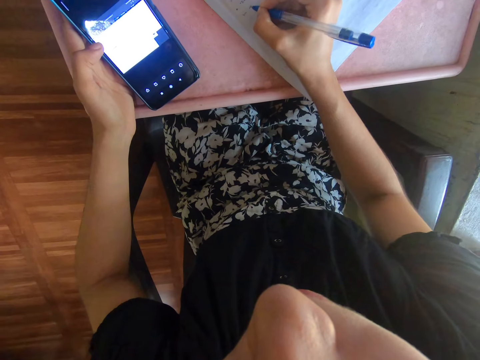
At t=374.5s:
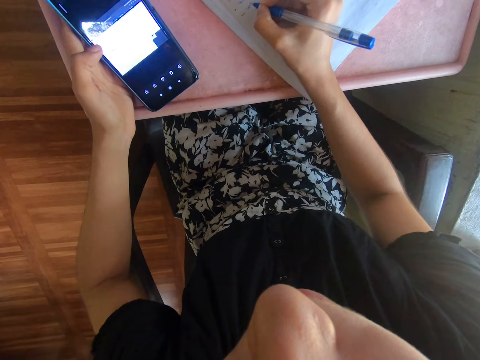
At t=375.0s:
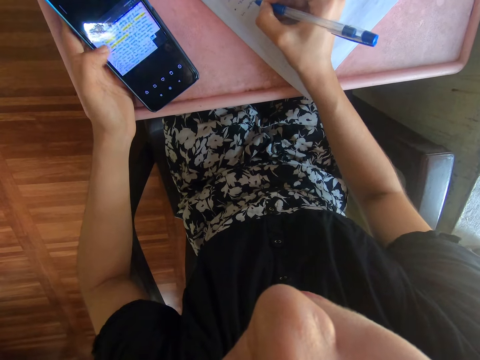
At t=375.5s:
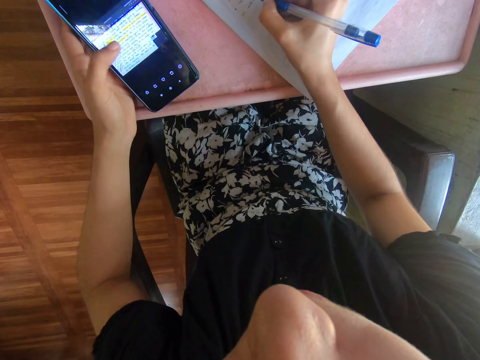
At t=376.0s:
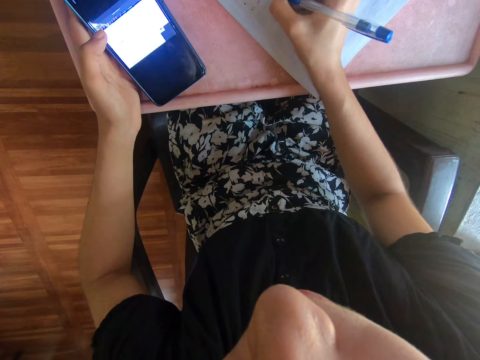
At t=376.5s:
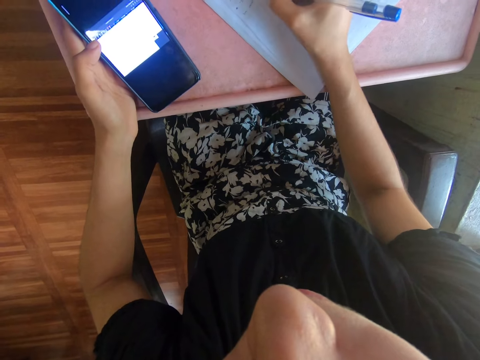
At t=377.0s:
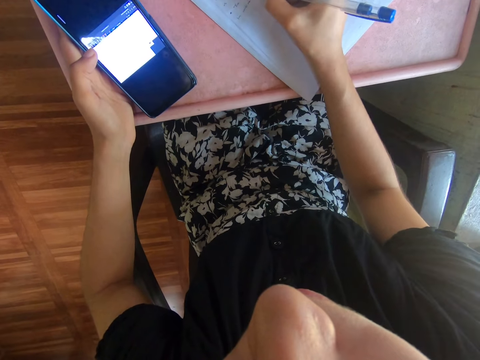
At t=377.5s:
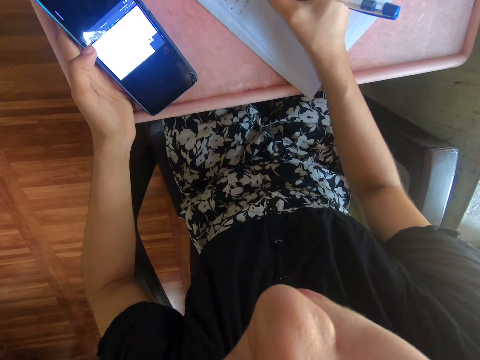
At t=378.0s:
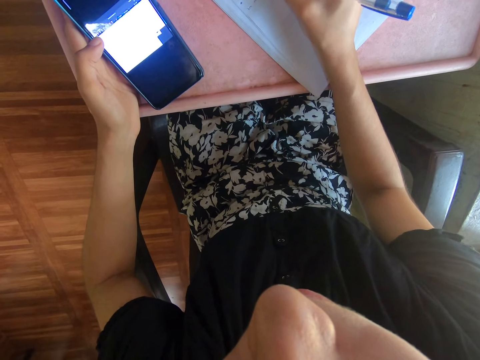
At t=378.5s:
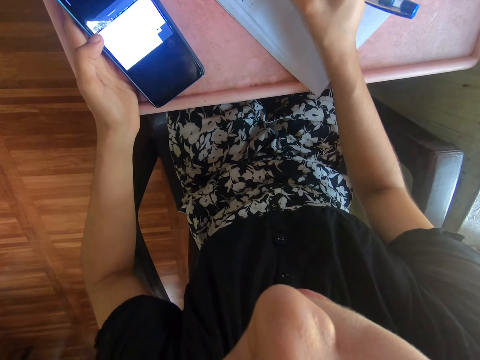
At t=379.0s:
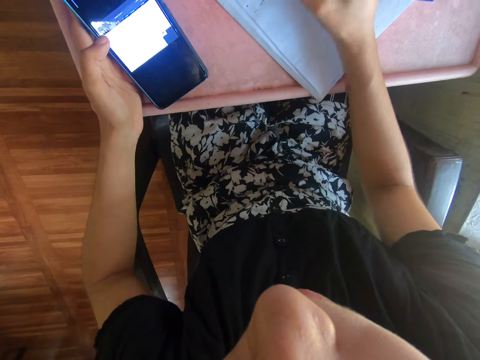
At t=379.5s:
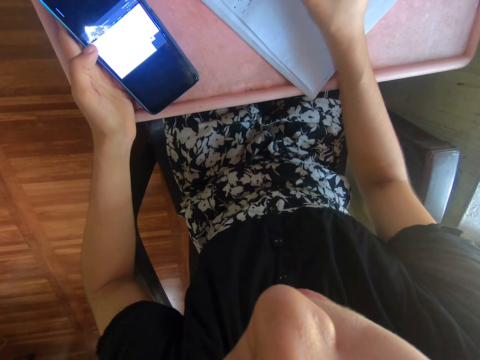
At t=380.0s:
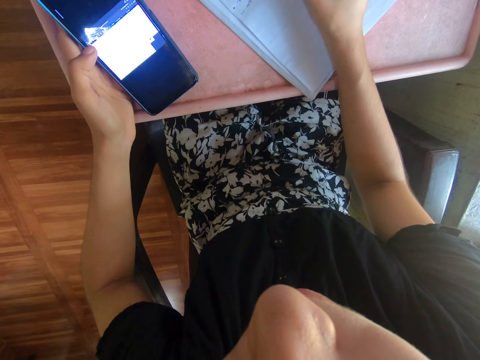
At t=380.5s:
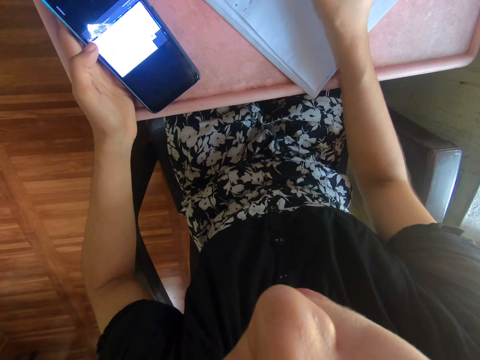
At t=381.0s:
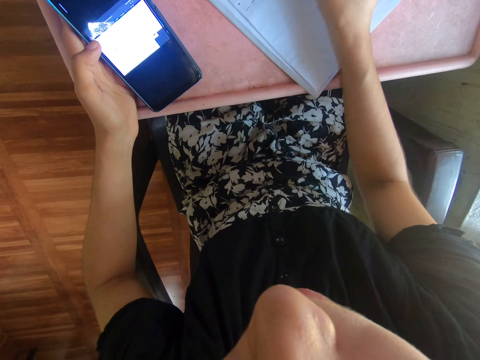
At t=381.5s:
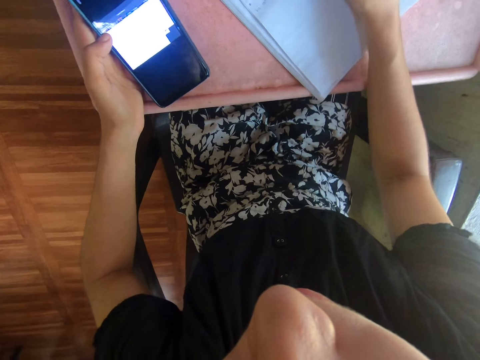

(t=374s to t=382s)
The camera wearer touches the phone with the left finger. They write on the book using a ball pen.

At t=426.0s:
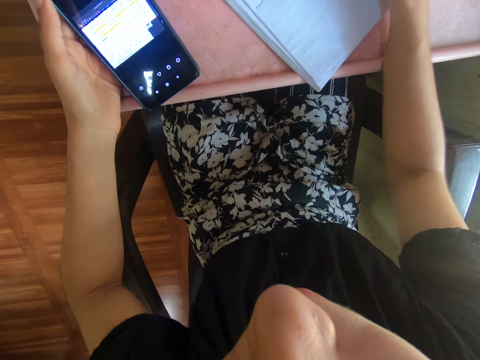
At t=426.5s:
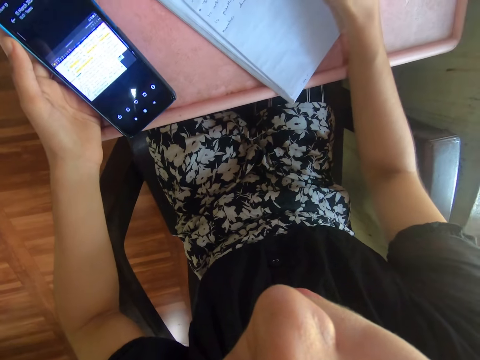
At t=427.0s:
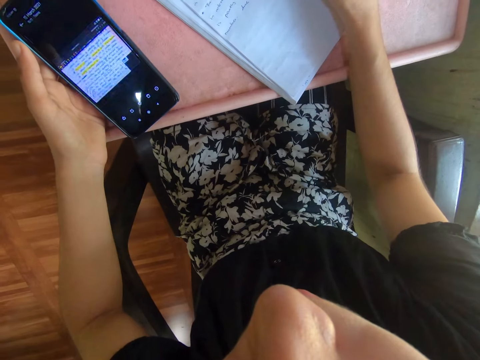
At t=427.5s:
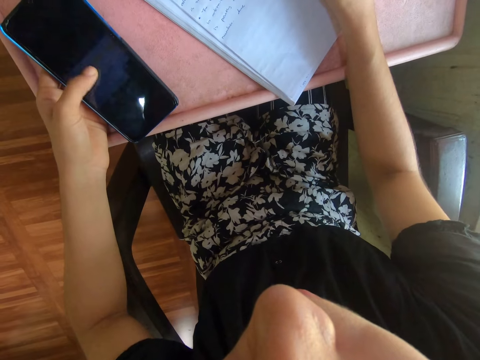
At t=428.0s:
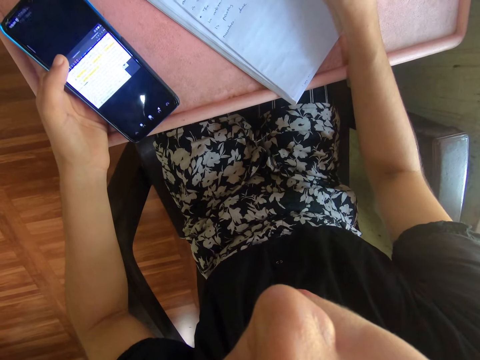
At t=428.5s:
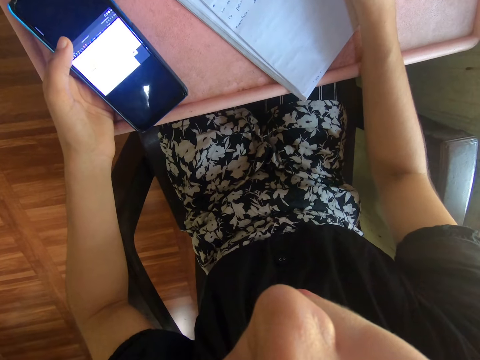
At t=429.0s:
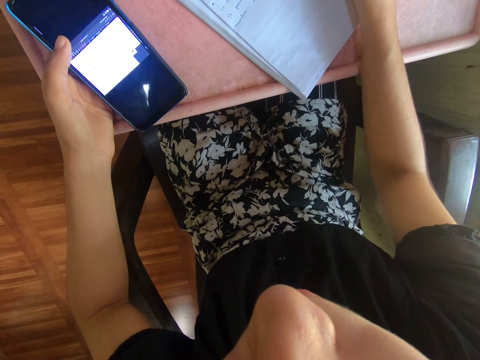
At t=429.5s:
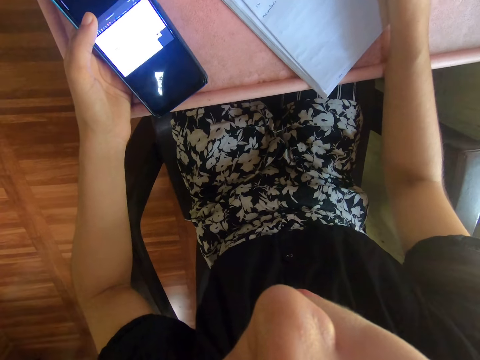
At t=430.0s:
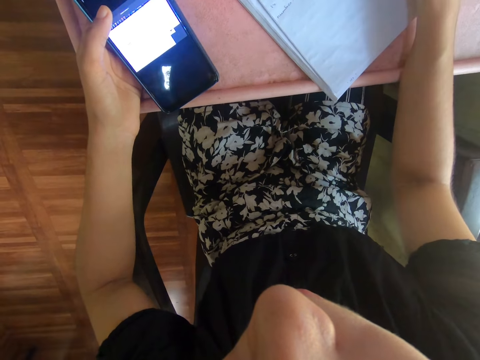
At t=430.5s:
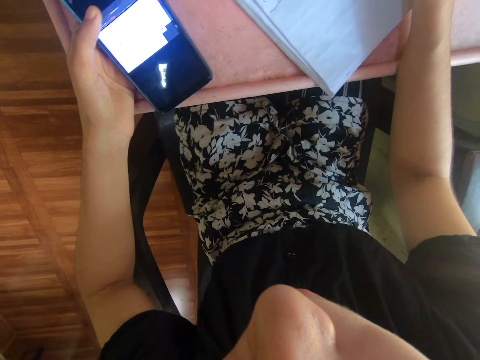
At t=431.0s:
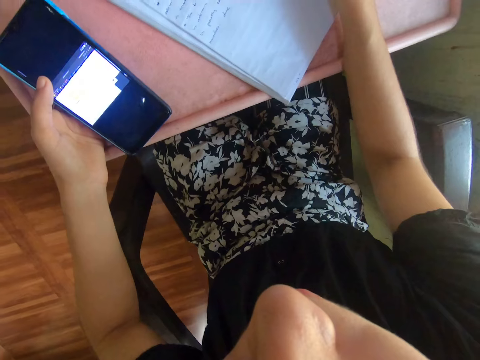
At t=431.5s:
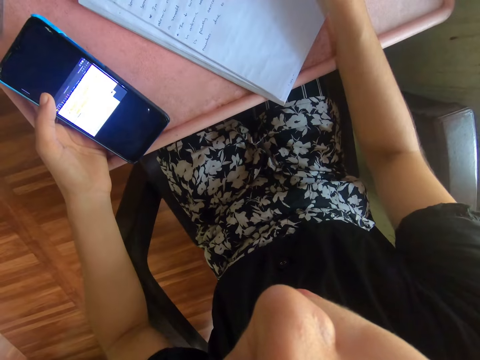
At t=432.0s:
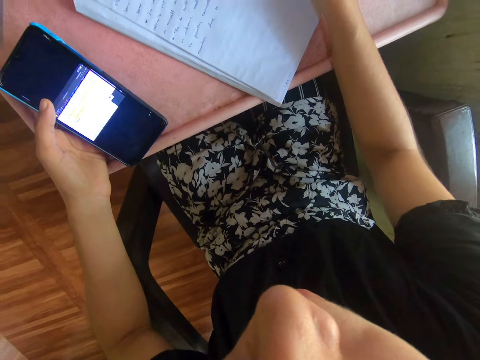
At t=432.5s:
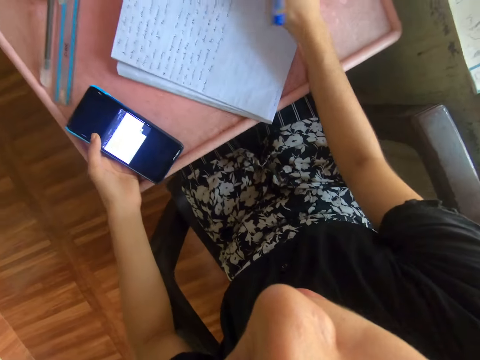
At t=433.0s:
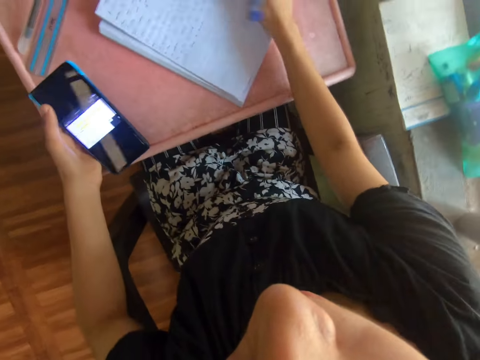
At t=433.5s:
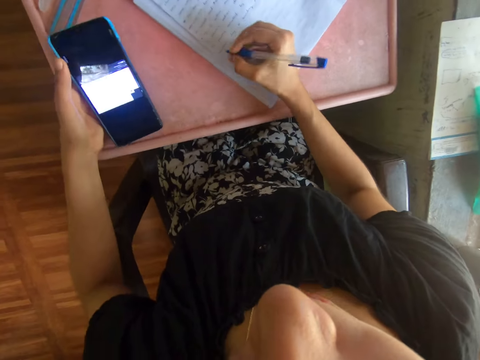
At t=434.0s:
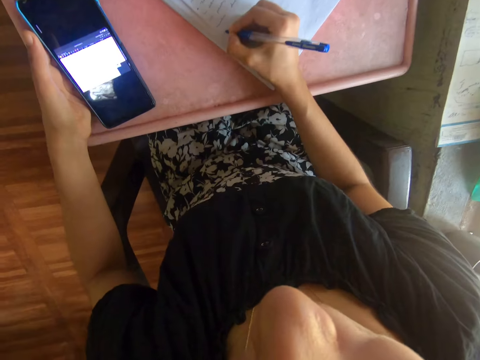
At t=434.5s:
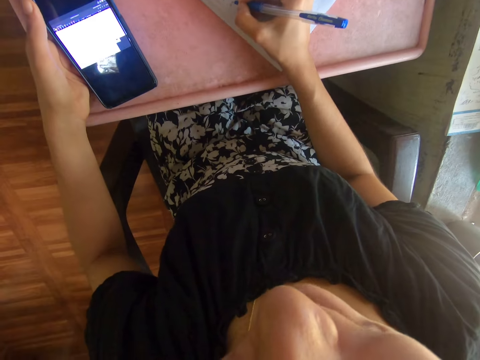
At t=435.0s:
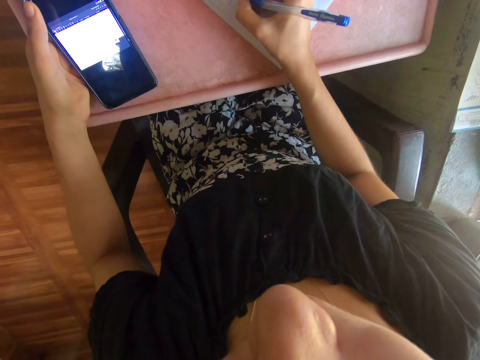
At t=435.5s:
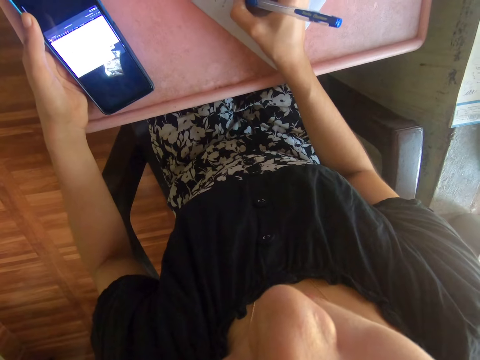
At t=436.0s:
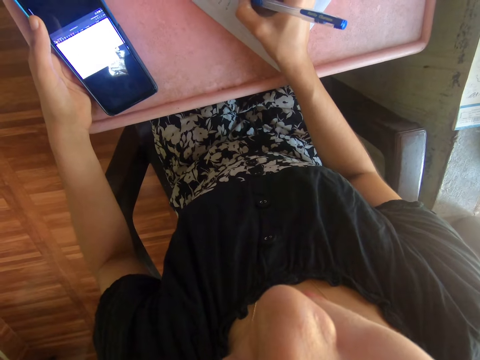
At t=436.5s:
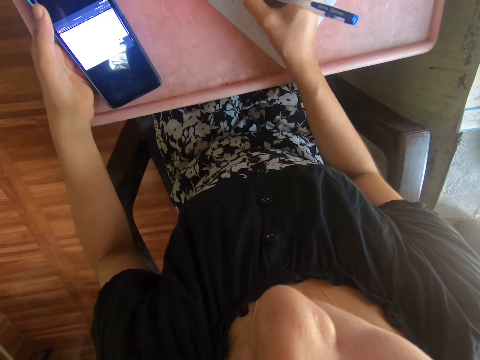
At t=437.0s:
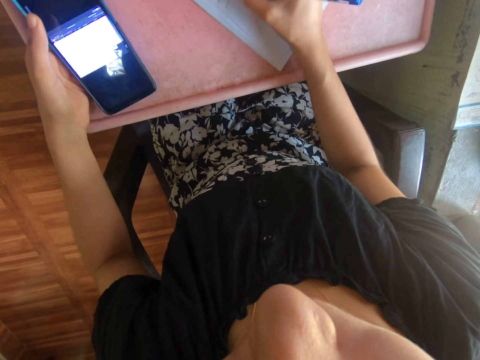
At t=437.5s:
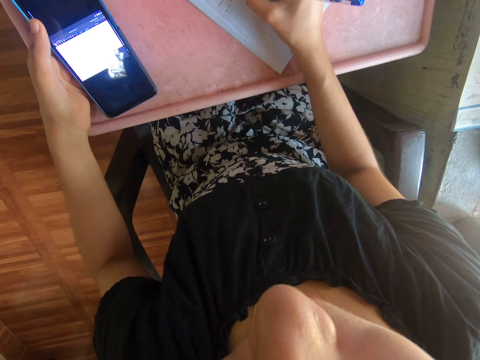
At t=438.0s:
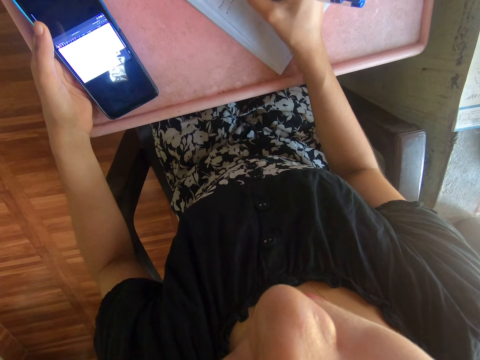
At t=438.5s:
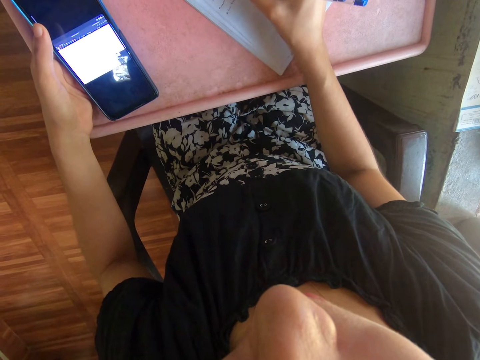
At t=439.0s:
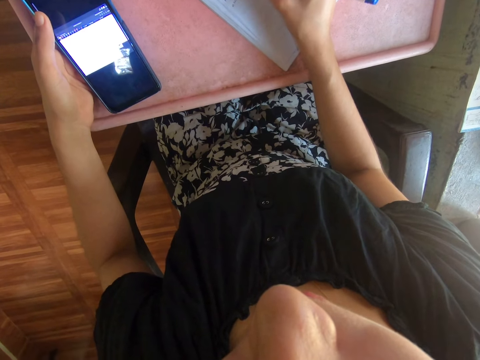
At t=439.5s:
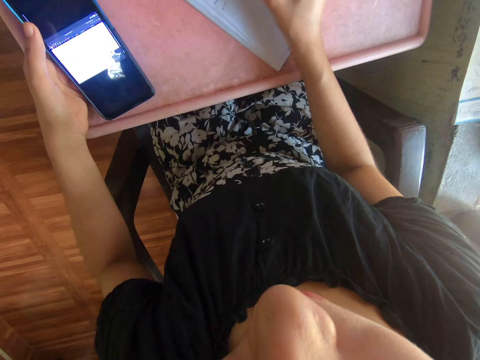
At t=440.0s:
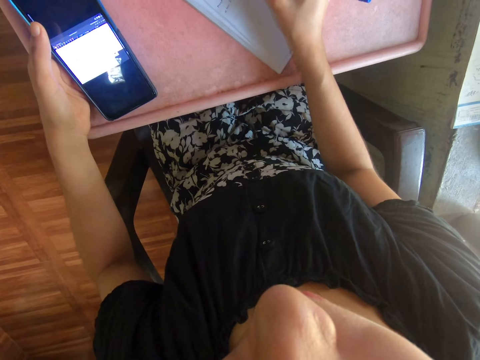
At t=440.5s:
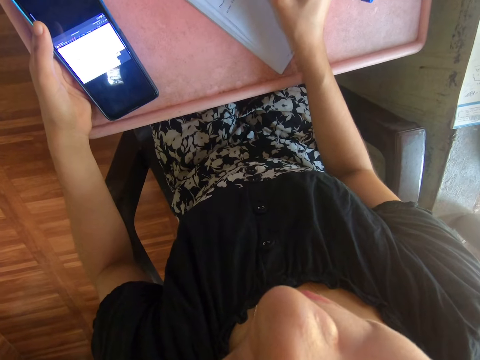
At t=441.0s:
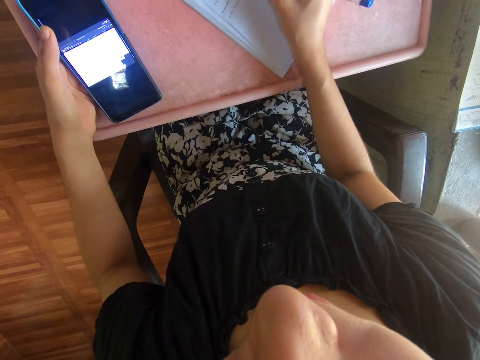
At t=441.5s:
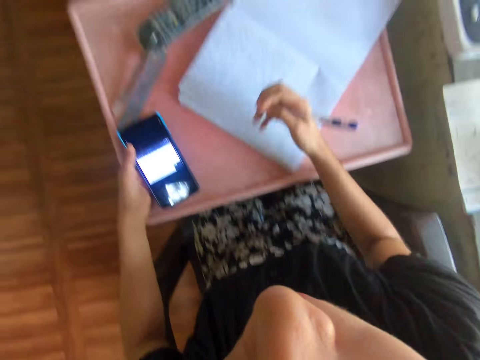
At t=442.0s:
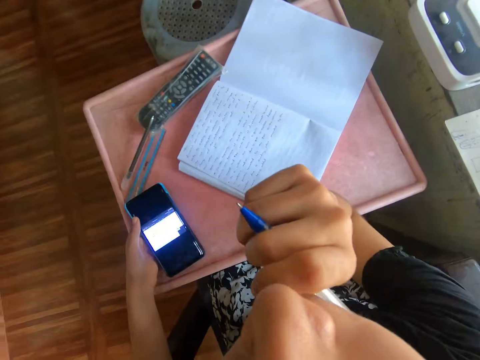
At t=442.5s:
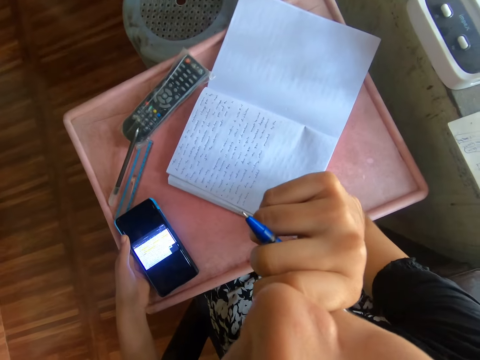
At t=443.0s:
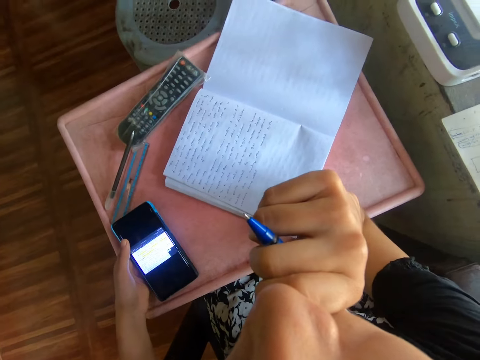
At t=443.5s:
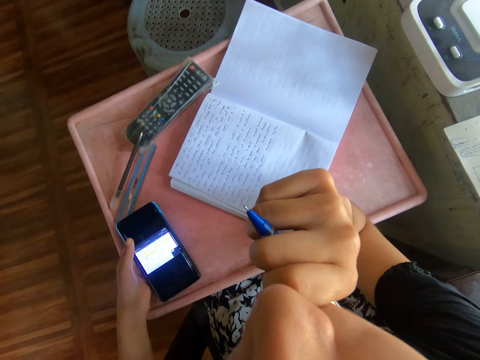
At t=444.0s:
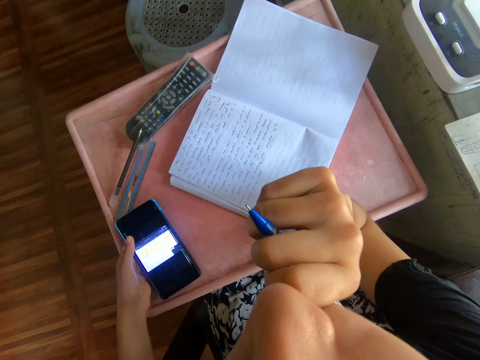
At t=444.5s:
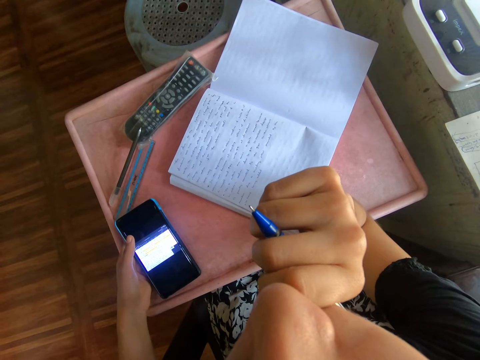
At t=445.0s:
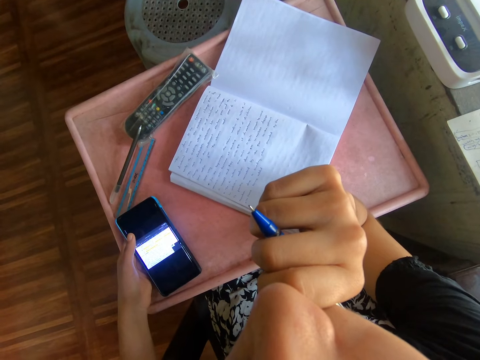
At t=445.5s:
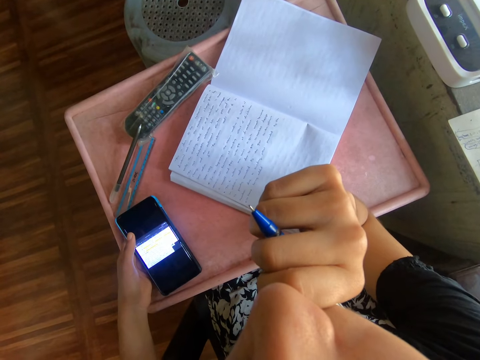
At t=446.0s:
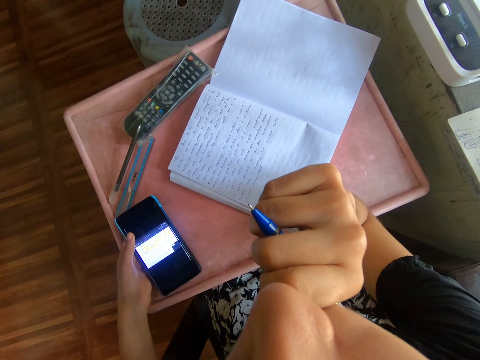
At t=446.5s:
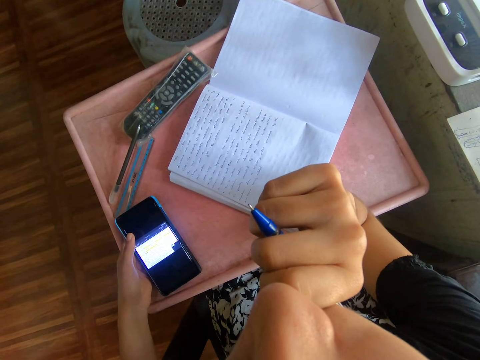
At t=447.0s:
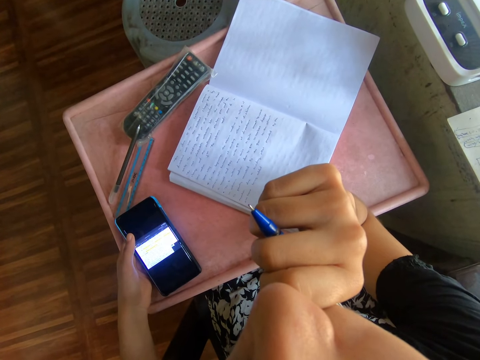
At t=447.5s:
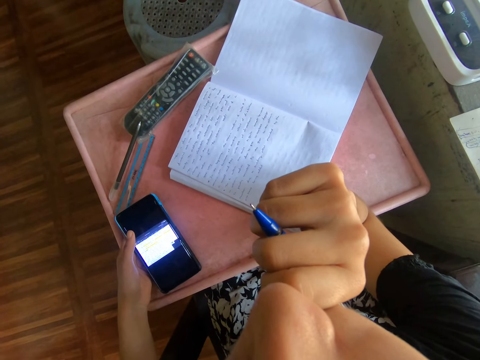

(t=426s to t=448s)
The camera wearer touches the phone with the left hand. They write on the book using a ball pen. They move the book with the right hand. They write on the book using the ball pen. They raise the hand. They touch the mouth with the right hand. They hold the mouth.
